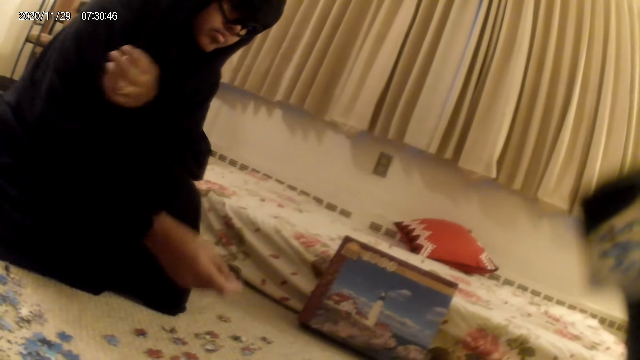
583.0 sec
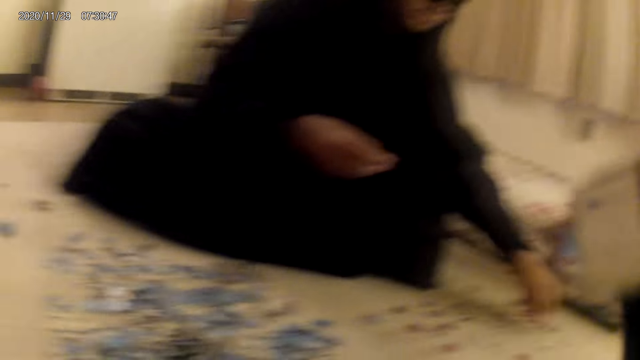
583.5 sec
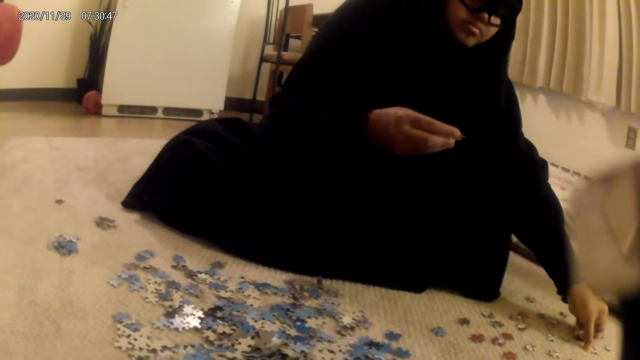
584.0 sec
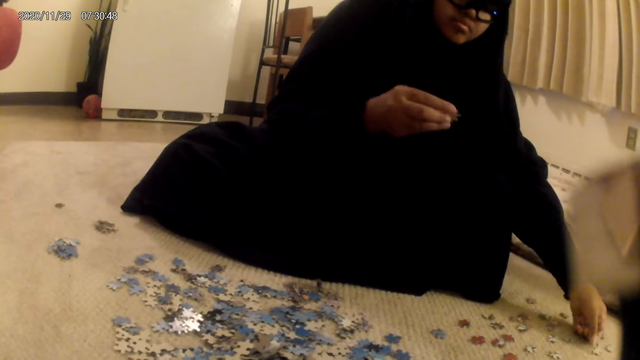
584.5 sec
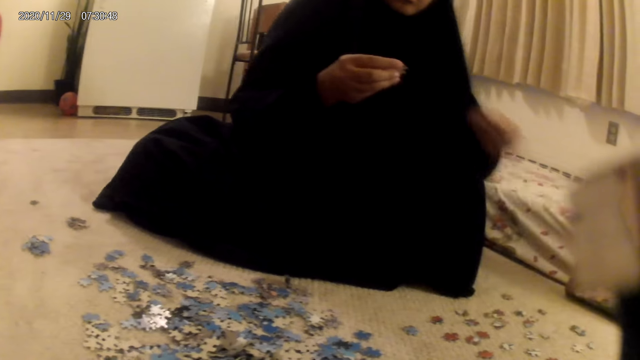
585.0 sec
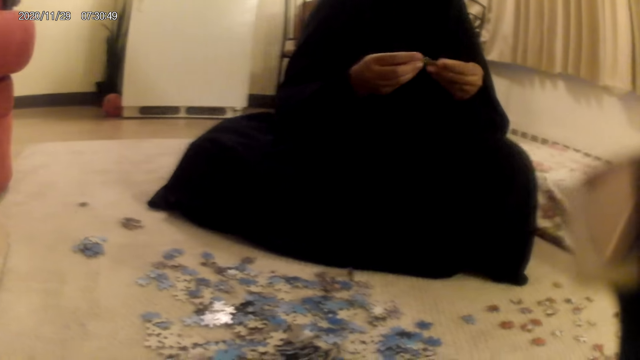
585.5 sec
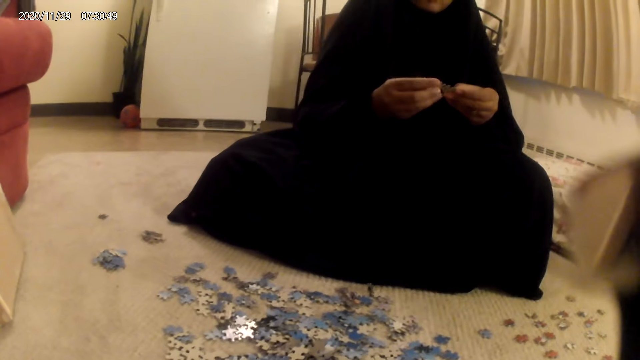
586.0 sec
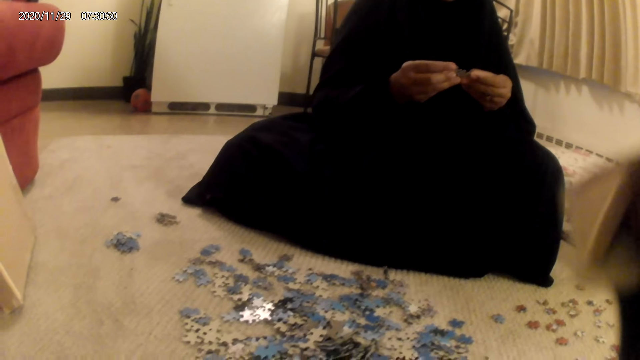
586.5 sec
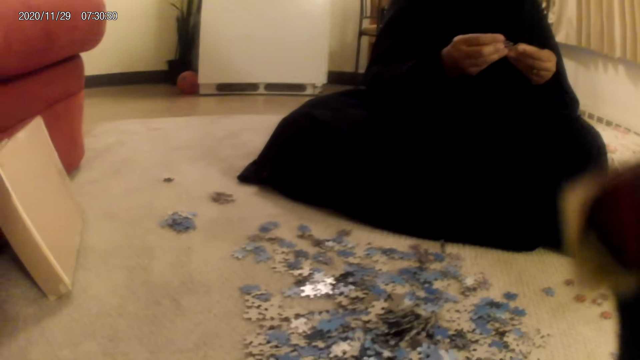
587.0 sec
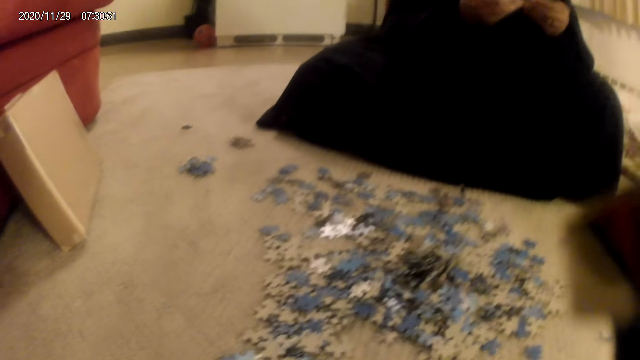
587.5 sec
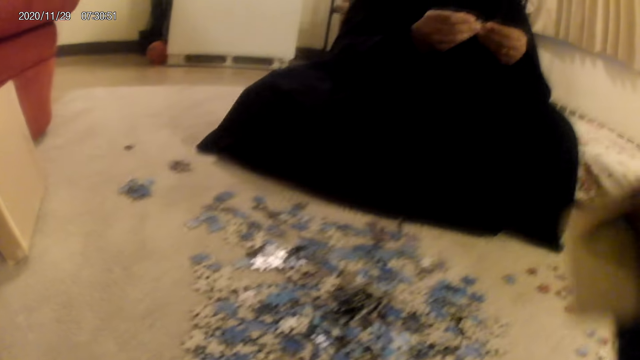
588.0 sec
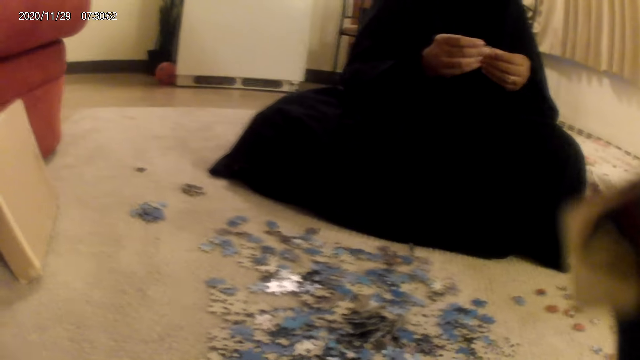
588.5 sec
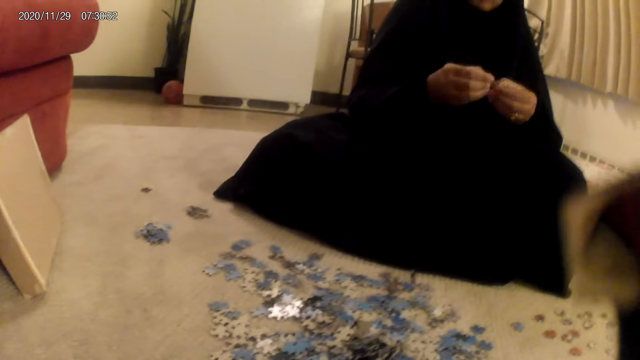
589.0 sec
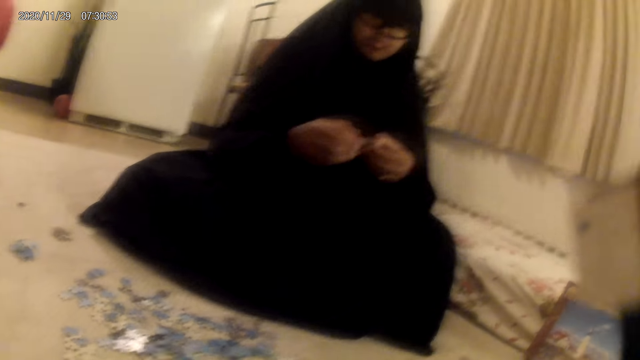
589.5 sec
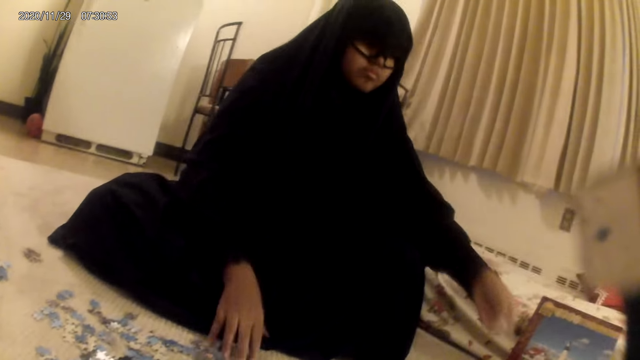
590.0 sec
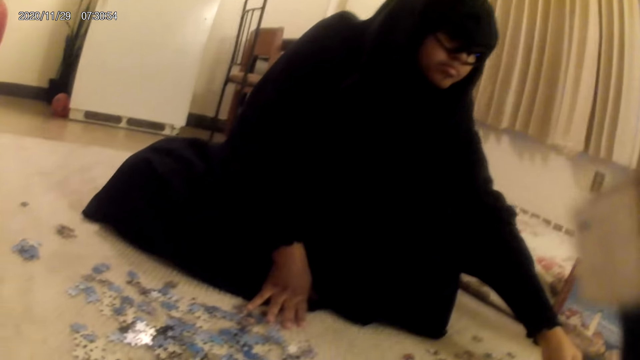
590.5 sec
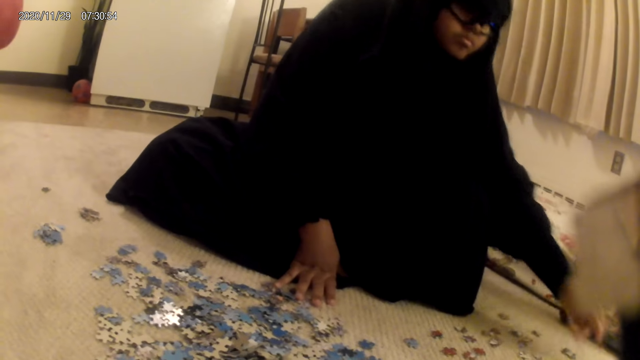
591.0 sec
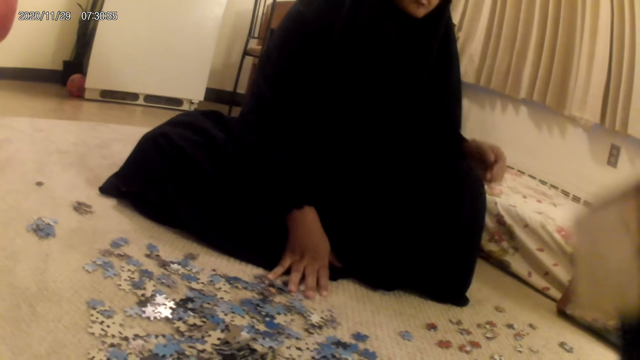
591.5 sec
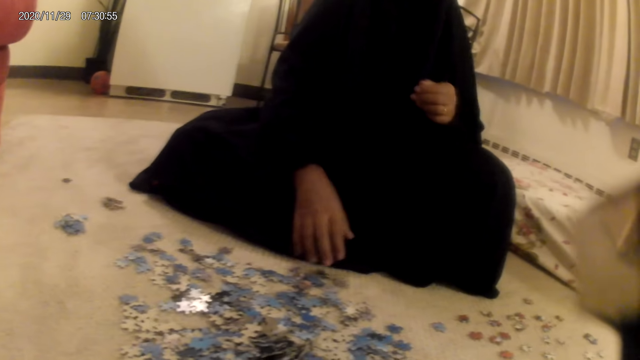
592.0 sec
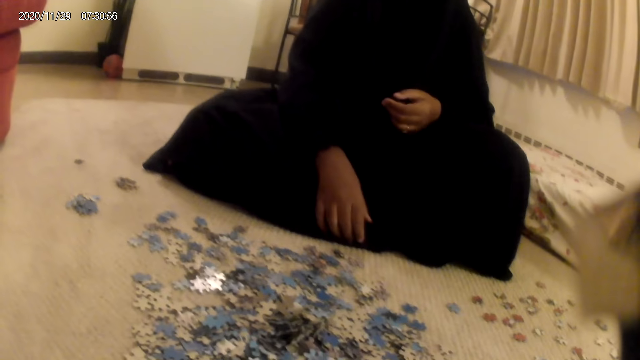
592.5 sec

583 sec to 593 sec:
The woman looks at the jigsaw pieces, picks a card from the floor and holds the card on the floor. She places the card on the floor.

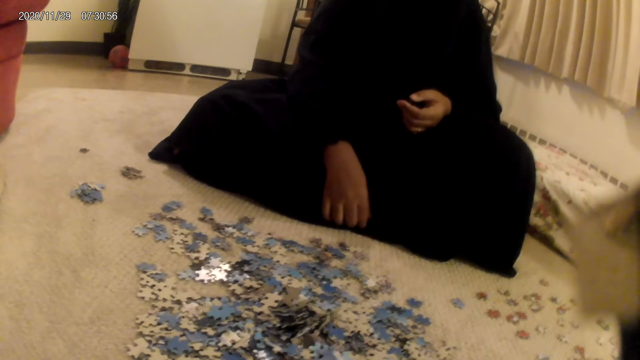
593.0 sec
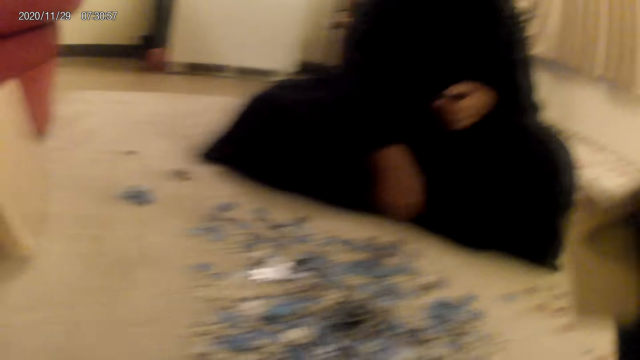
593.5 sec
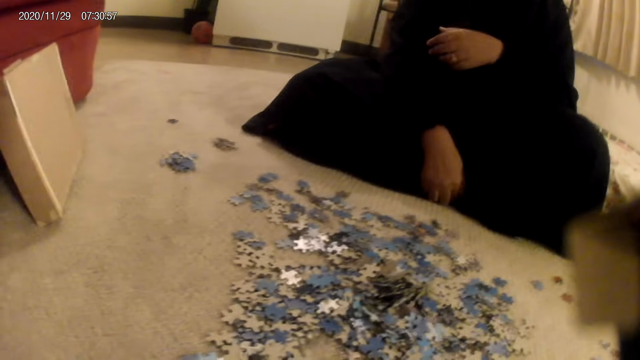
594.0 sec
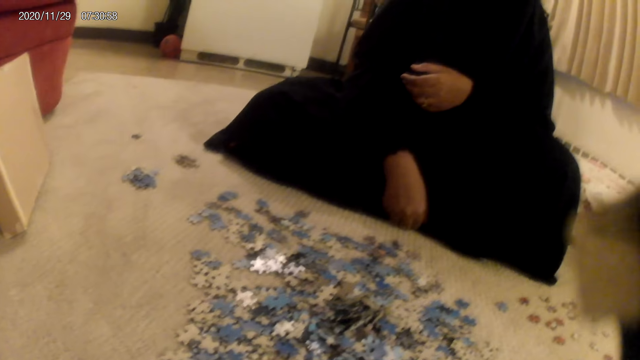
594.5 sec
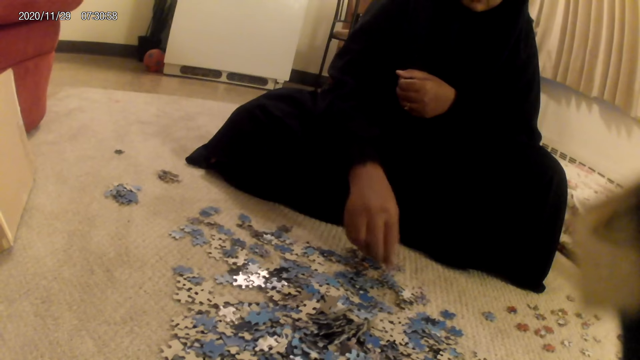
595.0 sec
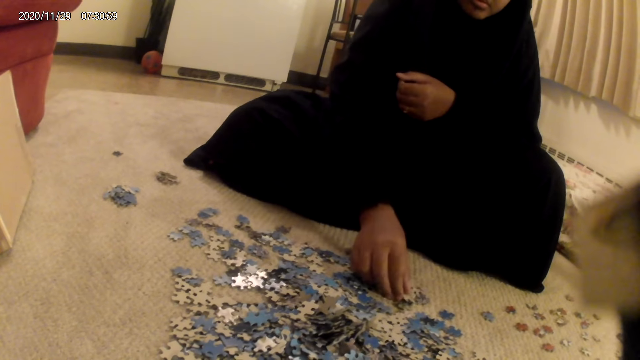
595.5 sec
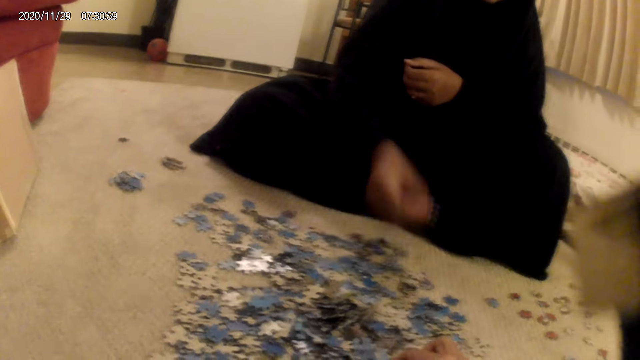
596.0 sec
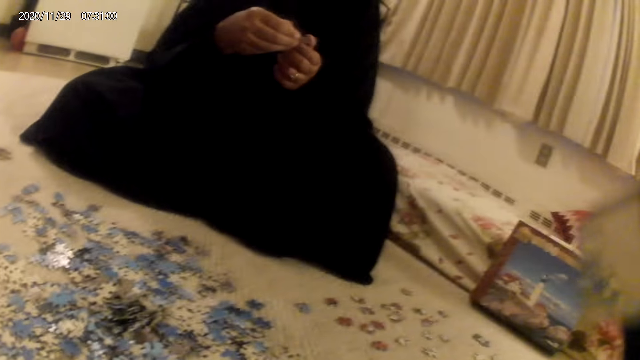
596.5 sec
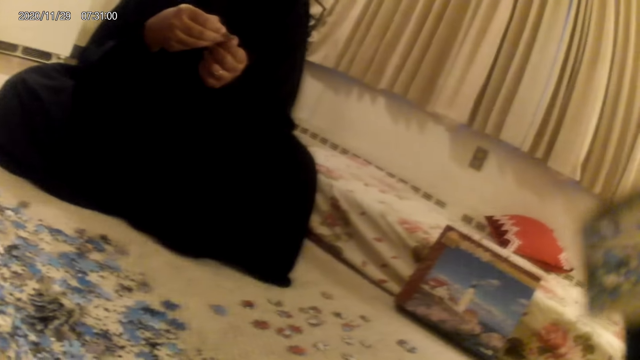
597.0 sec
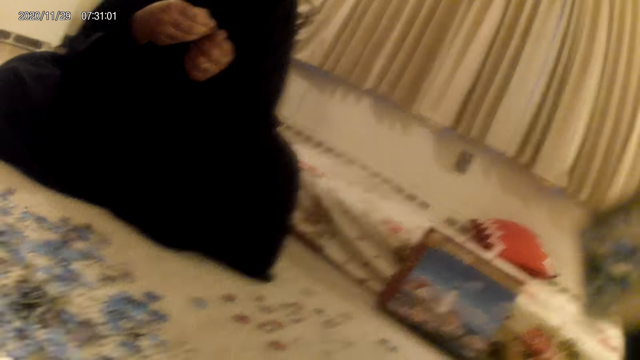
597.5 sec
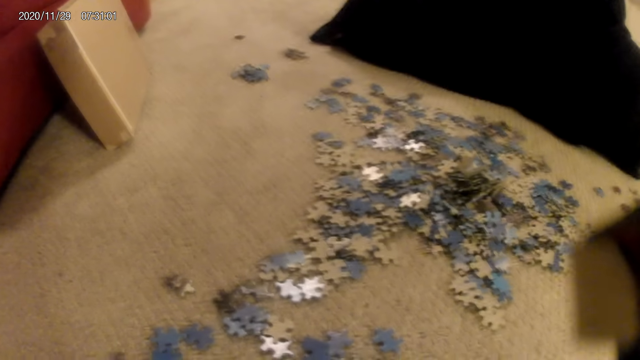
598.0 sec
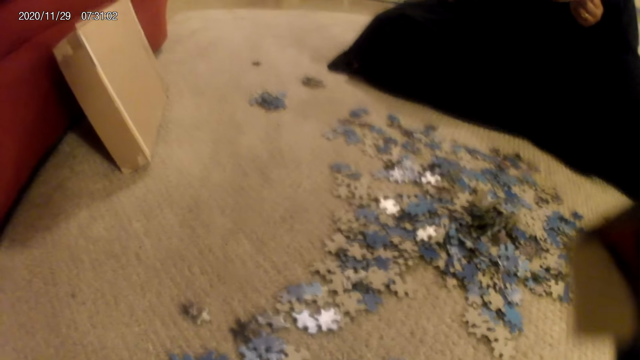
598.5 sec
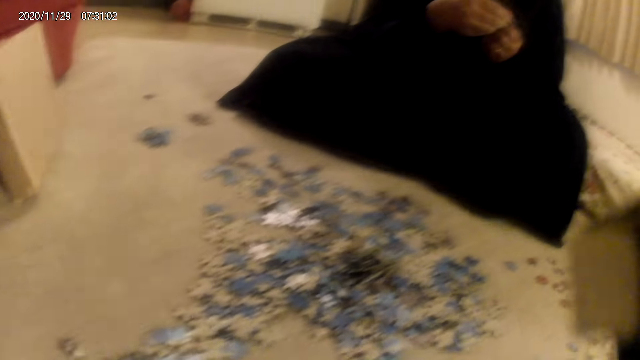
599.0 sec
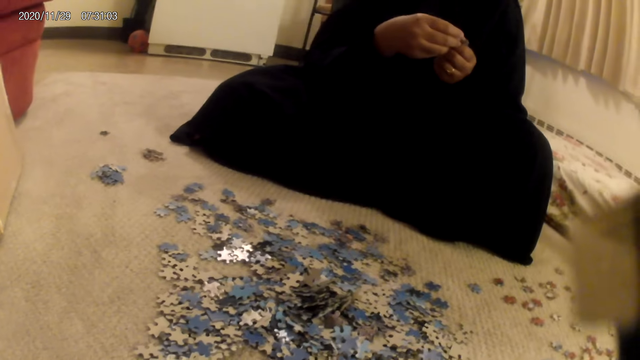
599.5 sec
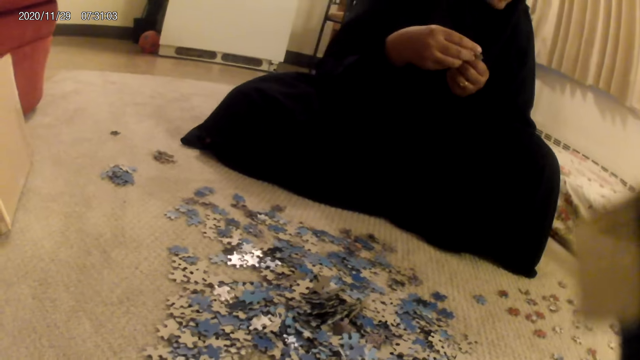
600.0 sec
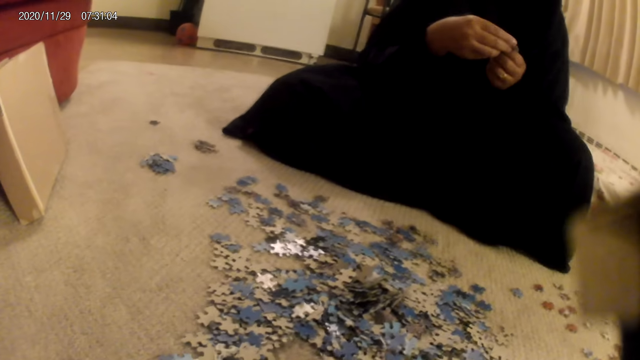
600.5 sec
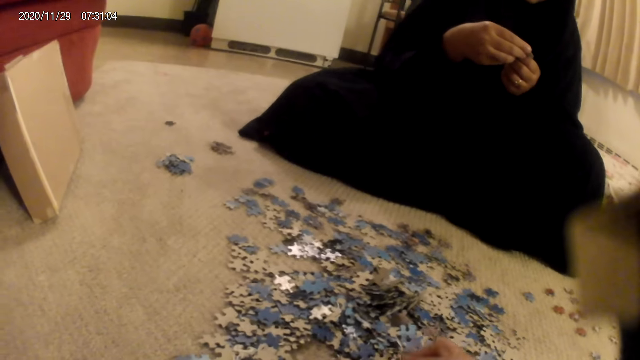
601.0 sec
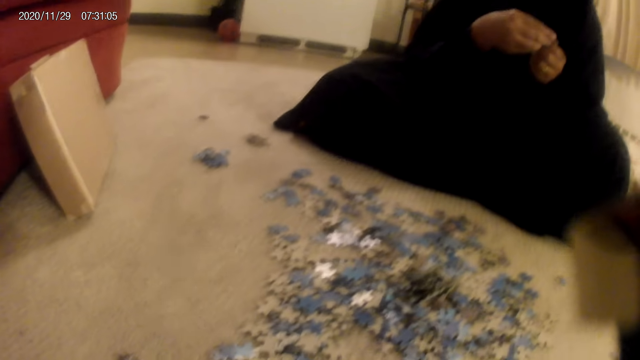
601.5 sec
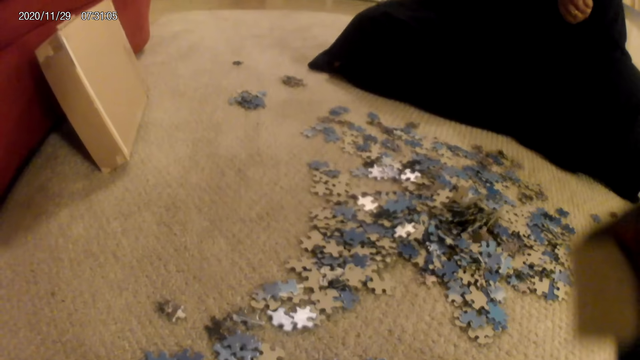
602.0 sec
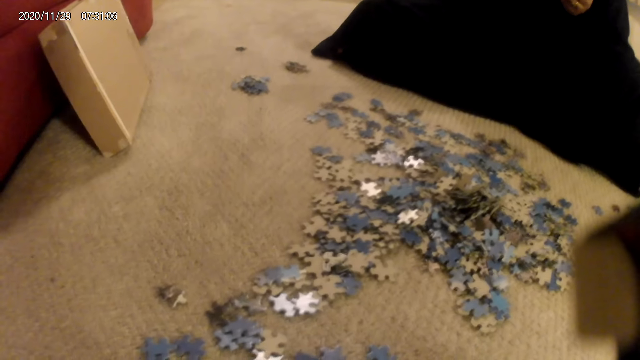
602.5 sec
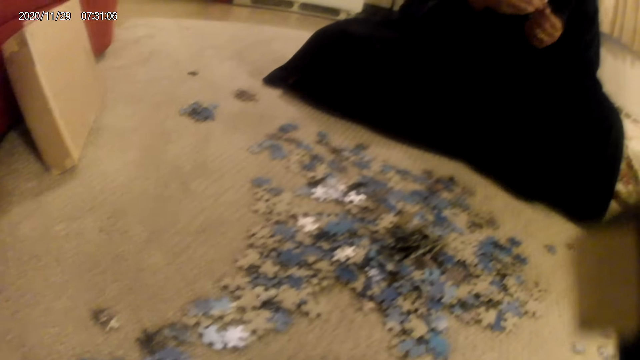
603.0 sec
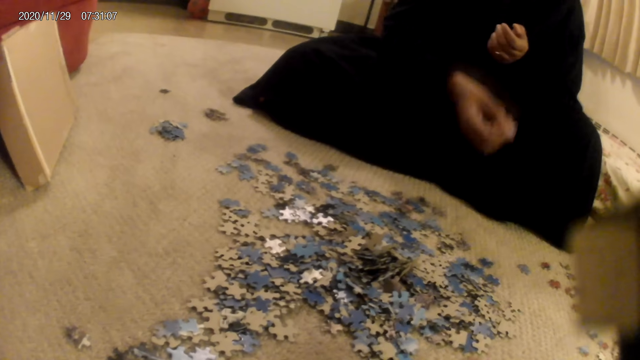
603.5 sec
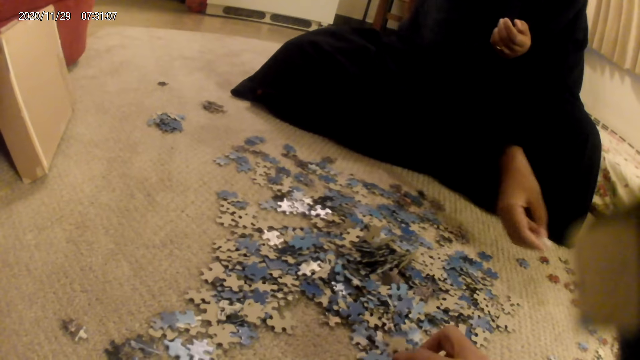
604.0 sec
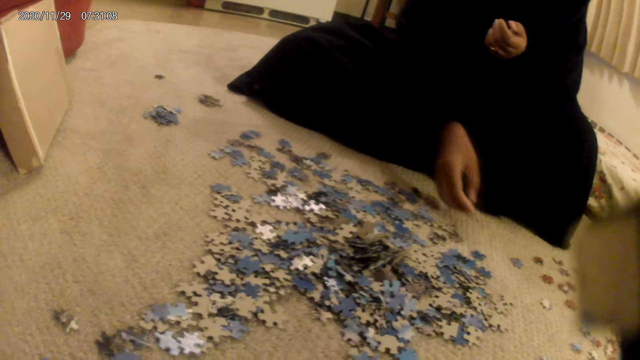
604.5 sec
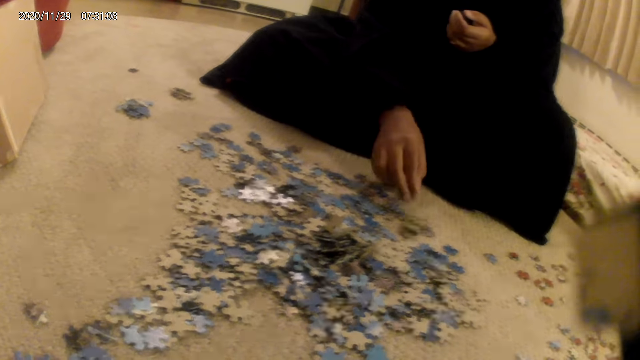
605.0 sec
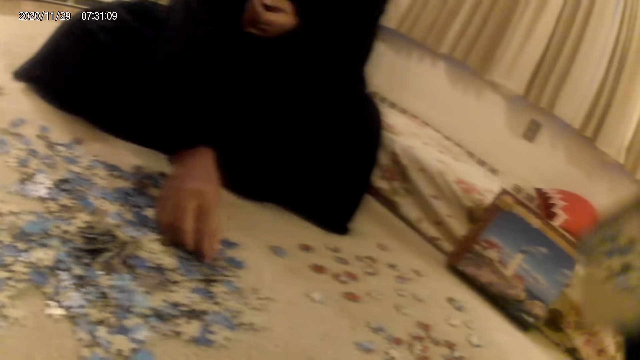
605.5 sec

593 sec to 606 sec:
The camera wearer does something. The woman picks a card or jigsaw pieces from the table, looks at the jigsaw pieces and holds the card on the hands. The camera wearer looks around. The woman holds the card on the hands and places the card on the floor.
